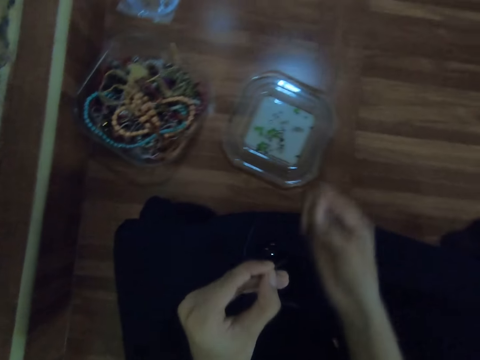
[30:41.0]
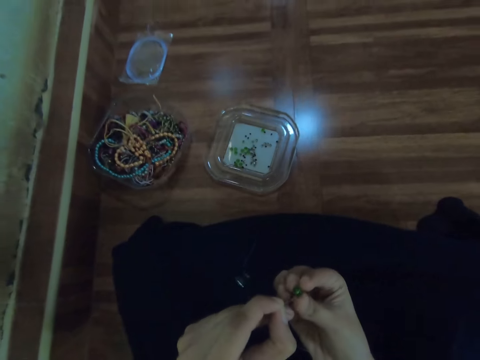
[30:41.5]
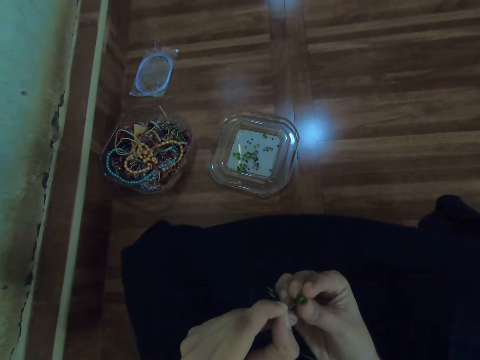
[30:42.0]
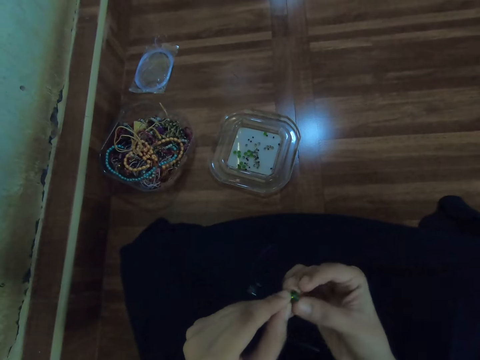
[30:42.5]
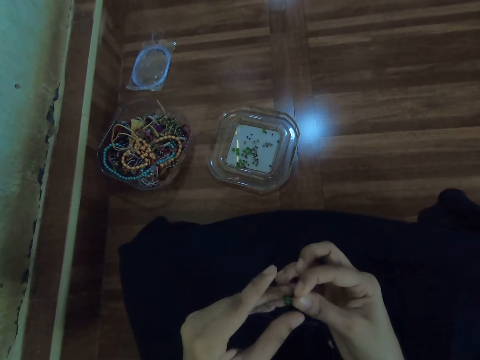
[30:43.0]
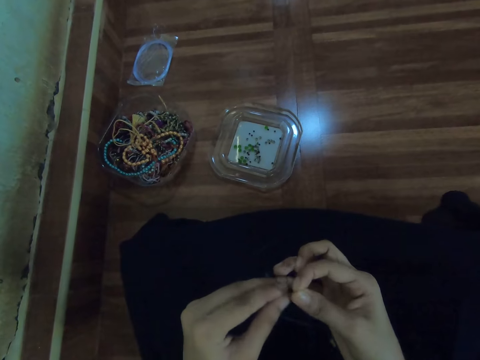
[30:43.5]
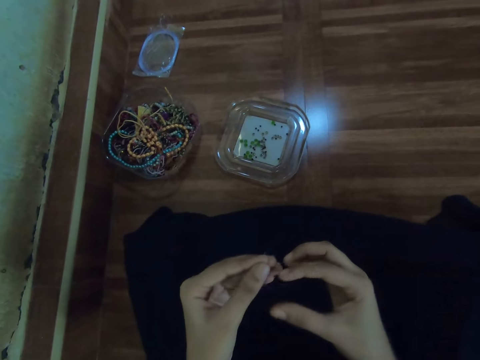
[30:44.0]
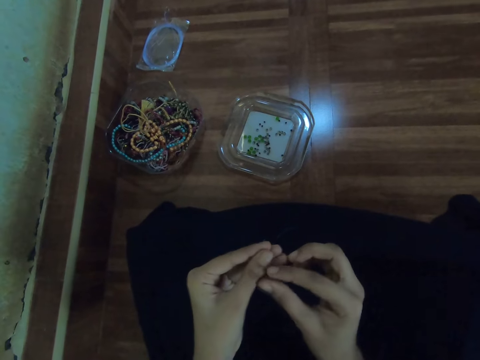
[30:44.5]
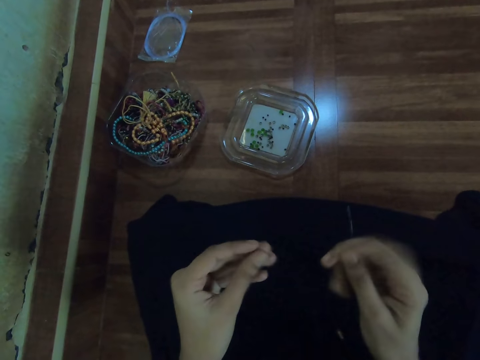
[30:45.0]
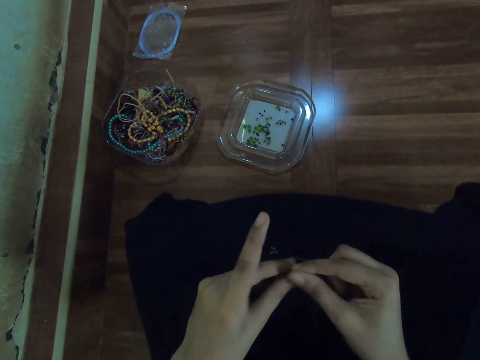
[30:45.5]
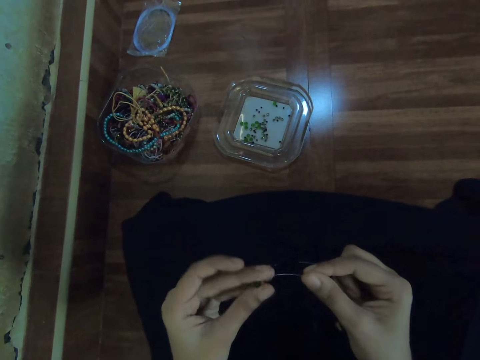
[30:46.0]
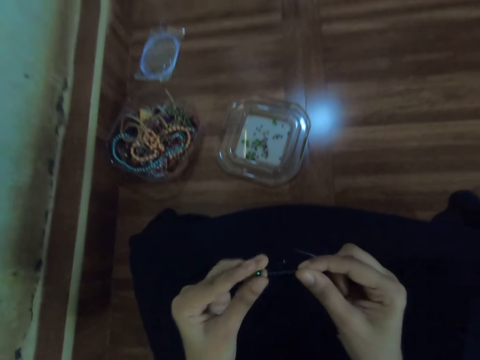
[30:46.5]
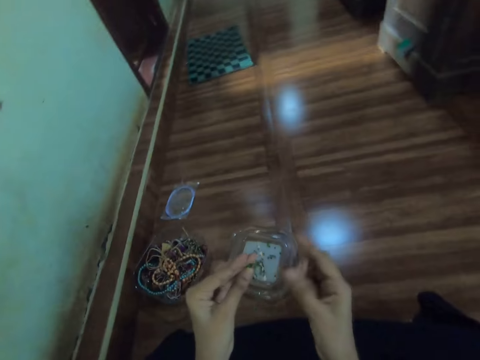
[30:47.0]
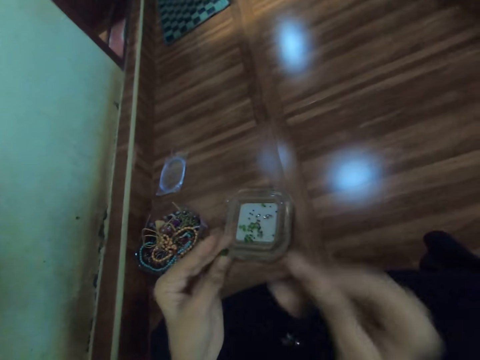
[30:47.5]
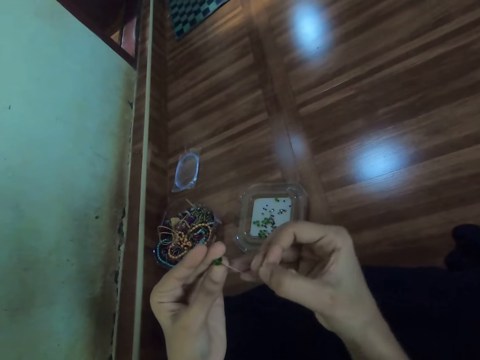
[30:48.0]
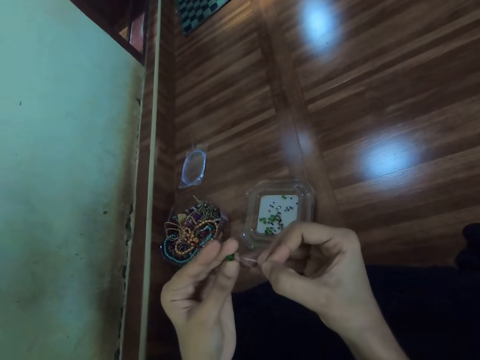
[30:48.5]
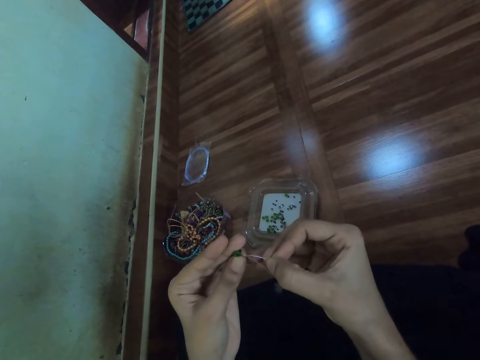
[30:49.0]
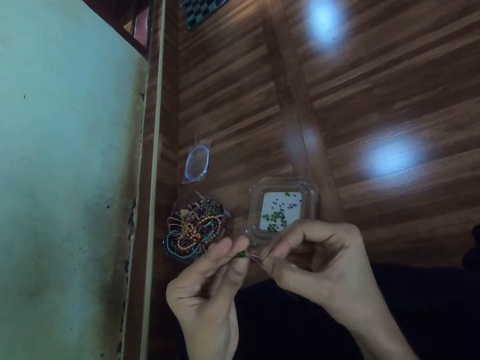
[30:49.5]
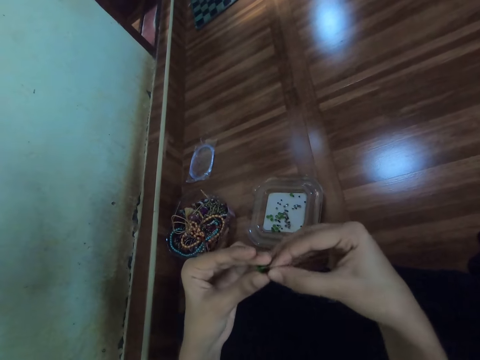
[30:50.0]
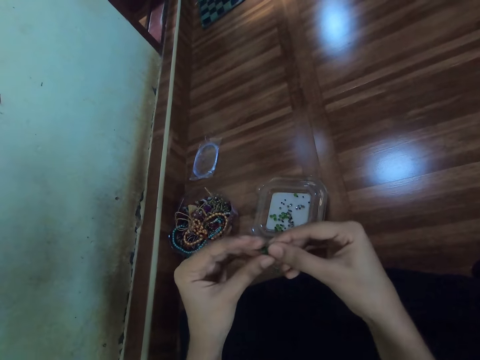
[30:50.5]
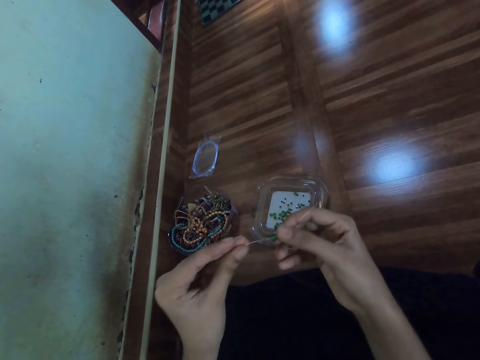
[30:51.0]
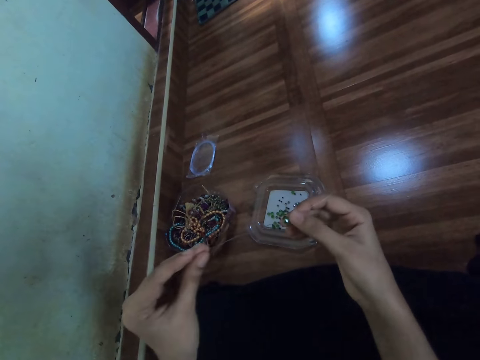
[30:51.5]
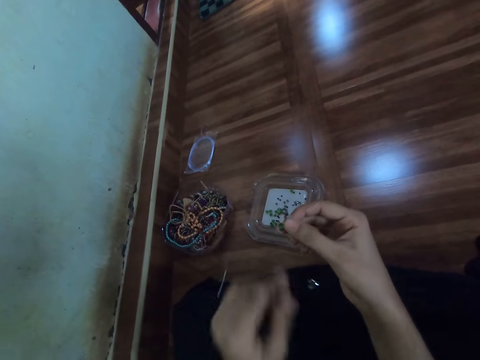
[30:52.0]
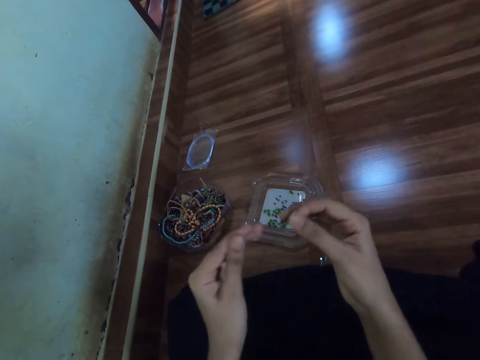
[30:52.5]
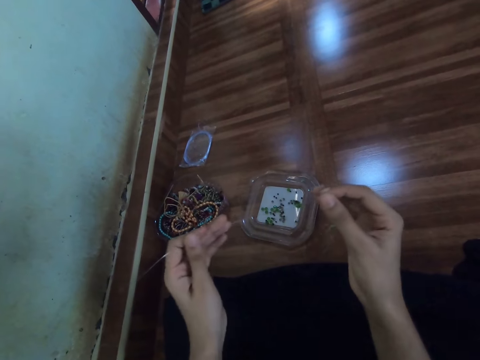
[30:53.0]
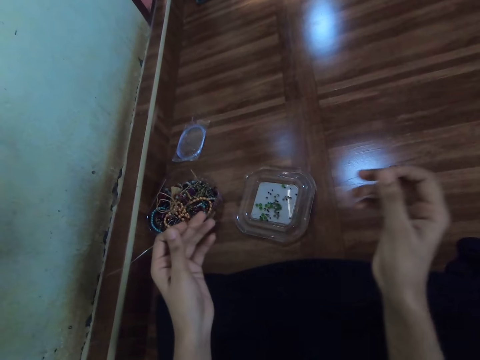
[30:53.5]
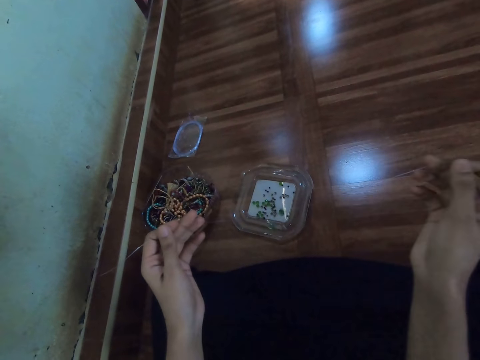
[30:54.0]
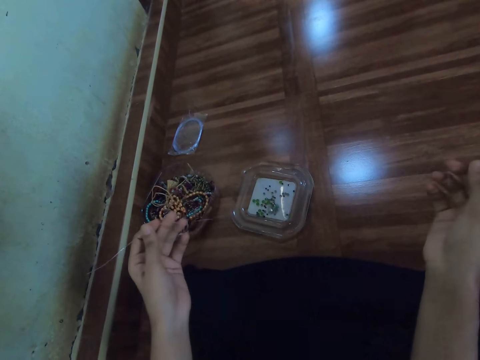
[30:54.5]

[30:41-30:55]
The camera wearer strings the bead in the beading wire with both hands.

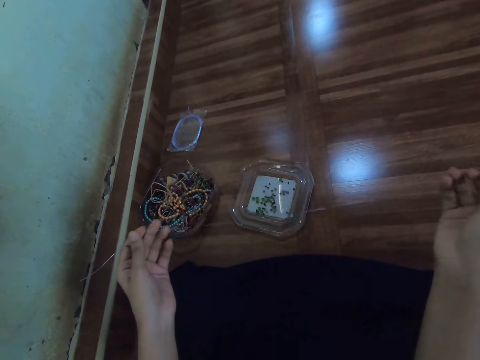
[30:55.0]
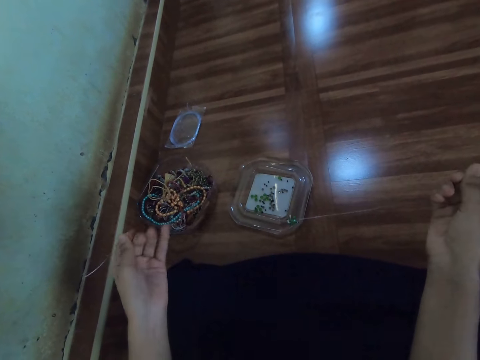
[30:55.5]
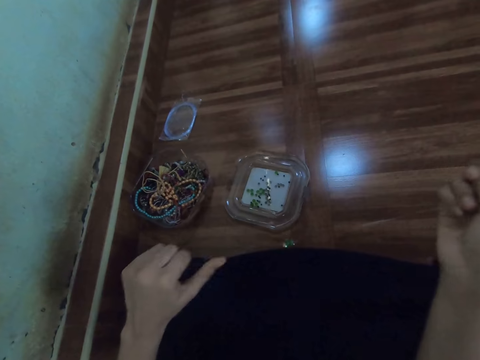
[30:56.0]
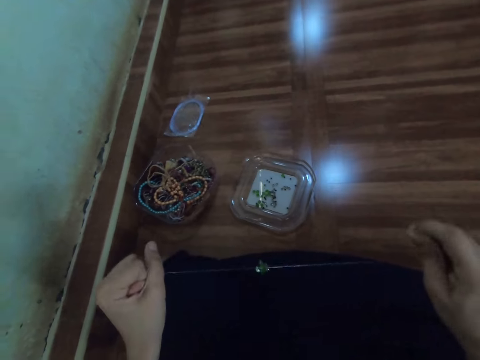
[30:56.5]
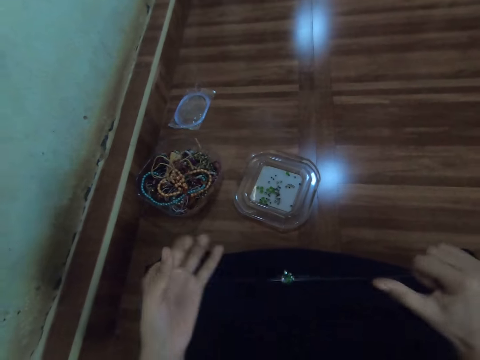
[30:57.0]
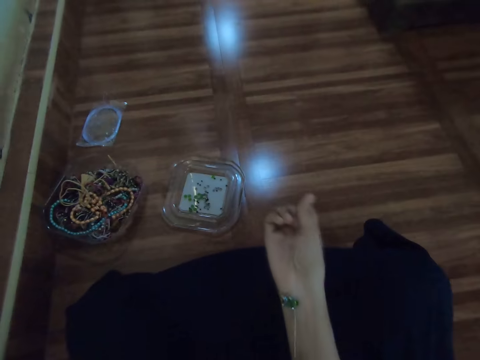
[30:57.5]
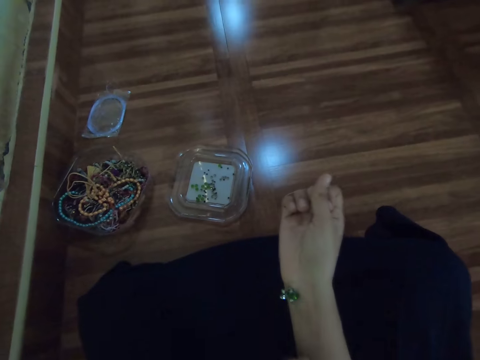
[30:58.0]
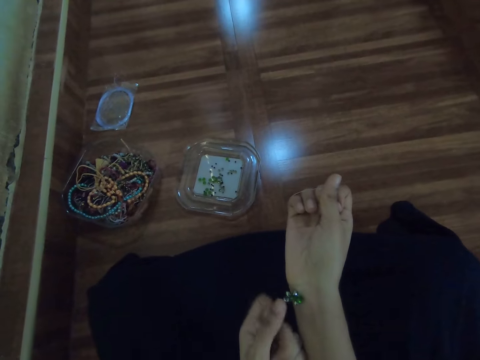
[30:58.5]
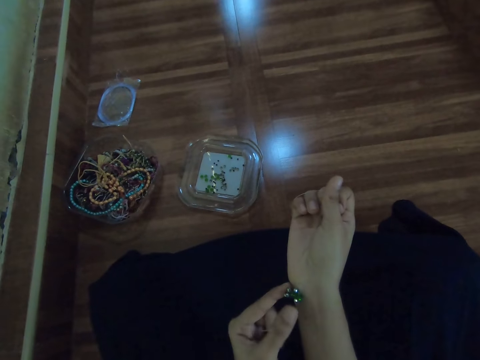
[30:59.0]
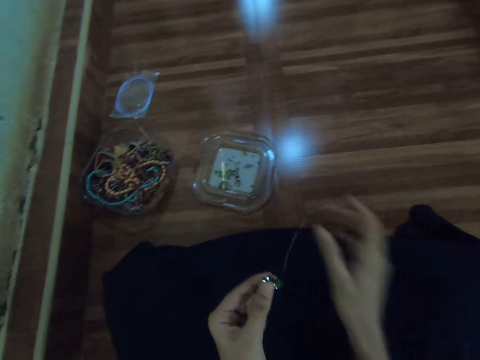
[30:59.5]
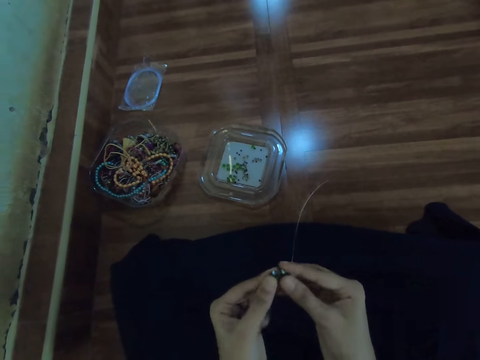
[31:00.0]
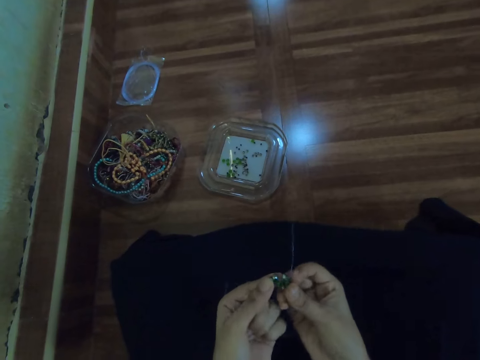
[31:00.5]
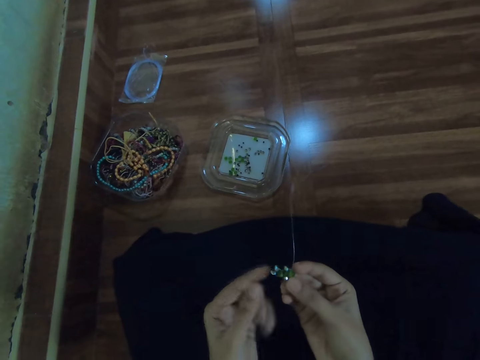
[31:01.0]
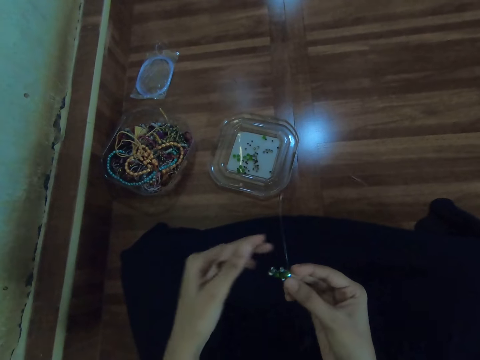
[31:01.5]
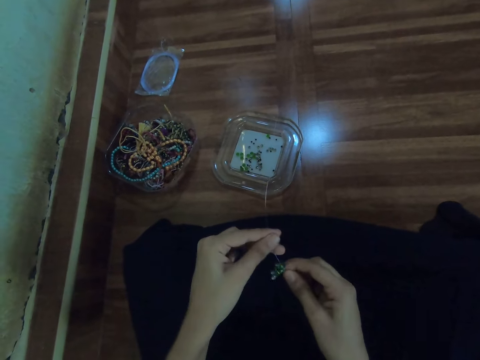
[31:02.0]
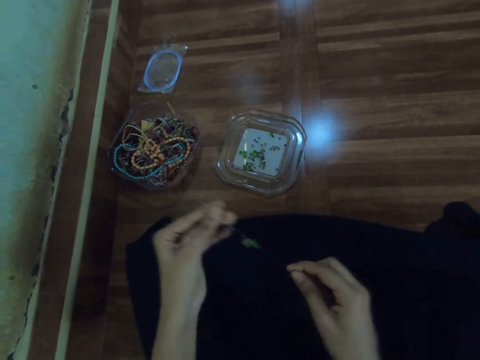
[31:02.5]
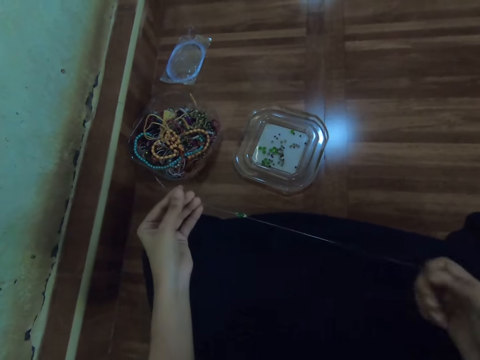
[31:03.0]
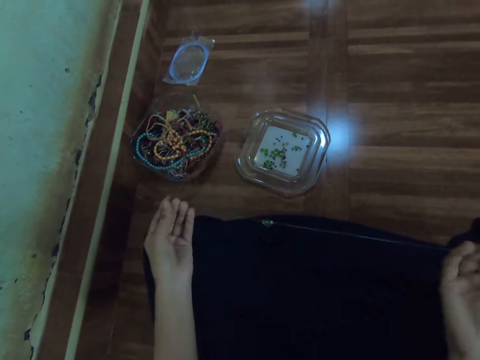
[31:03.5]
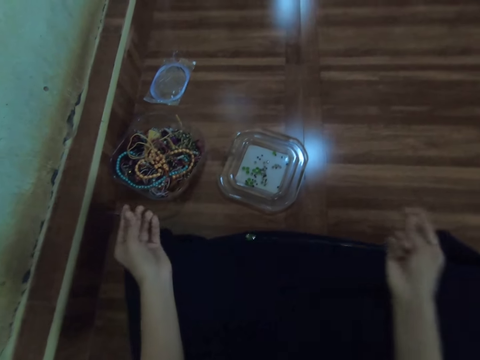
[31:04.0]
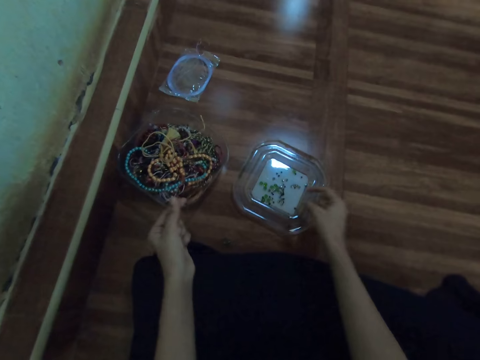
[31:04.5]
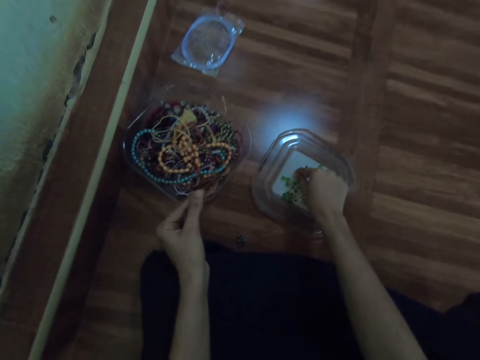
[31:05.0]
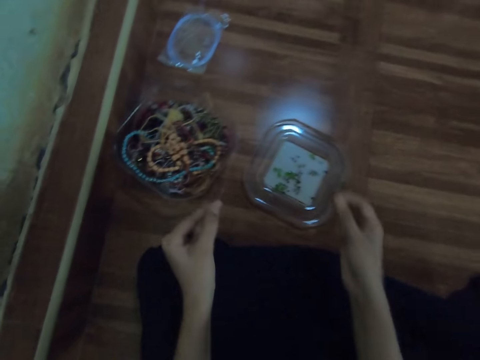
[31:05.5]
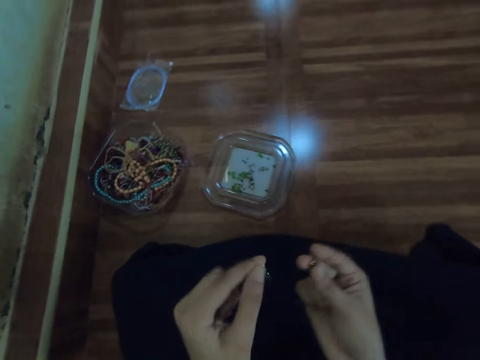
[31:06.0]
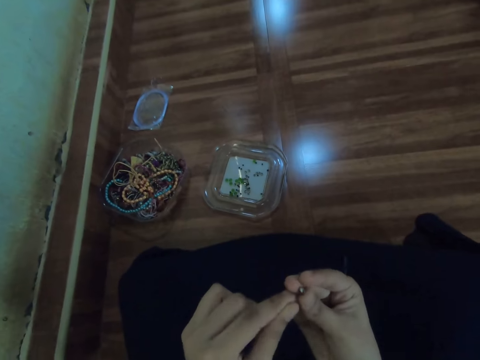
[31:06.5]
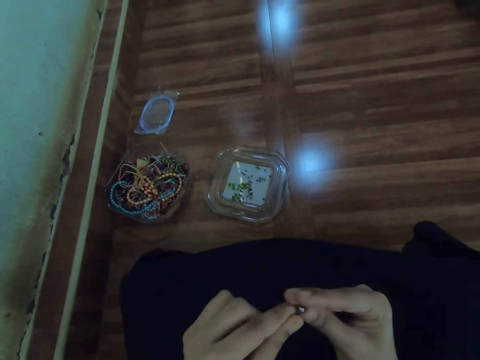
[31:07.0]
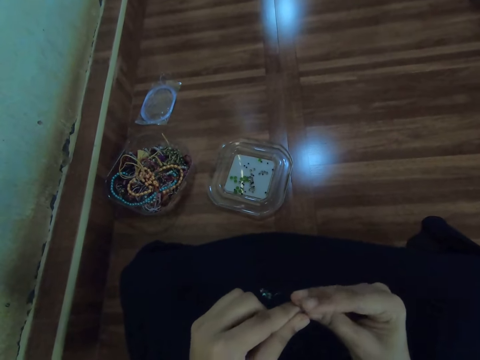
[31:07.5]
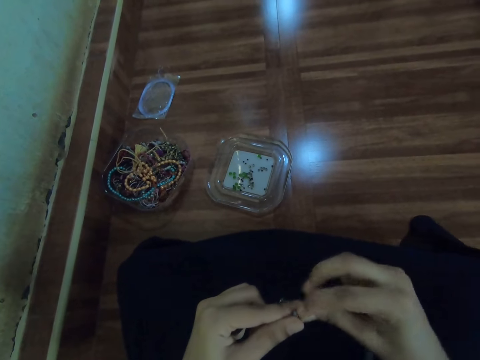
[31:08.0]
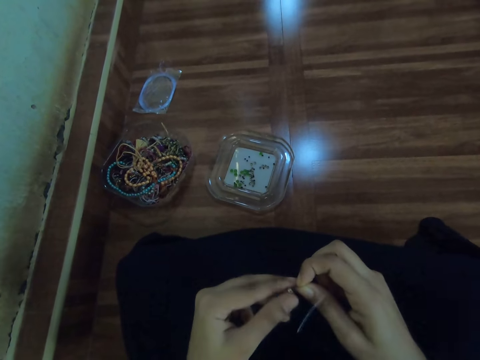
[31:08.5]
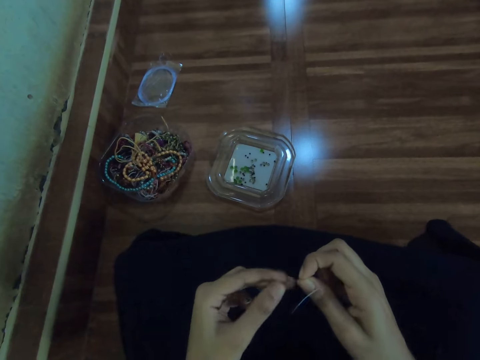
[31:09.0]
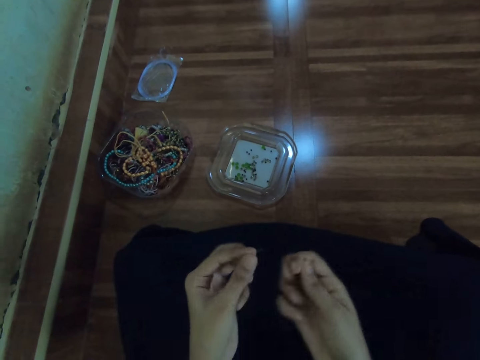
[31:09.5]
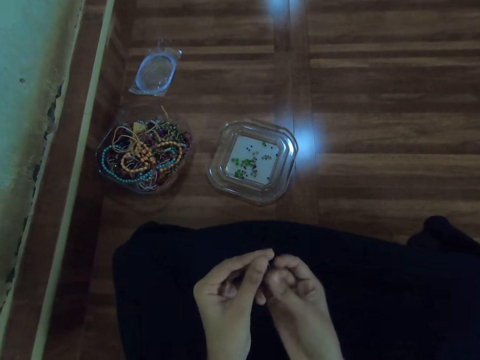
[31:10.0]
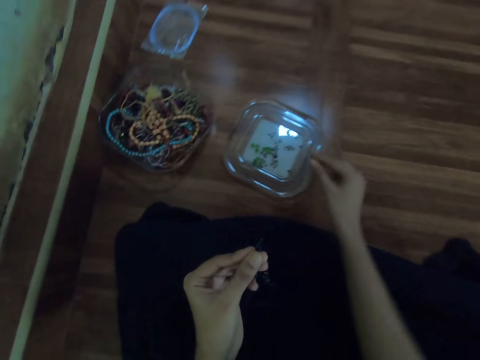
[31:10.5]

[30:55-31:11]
The camera wearer pulls the thread with both hands. She picks a bead from the bowl on the floor with her right hand. She strings the bead in the beading wire with both hands.
